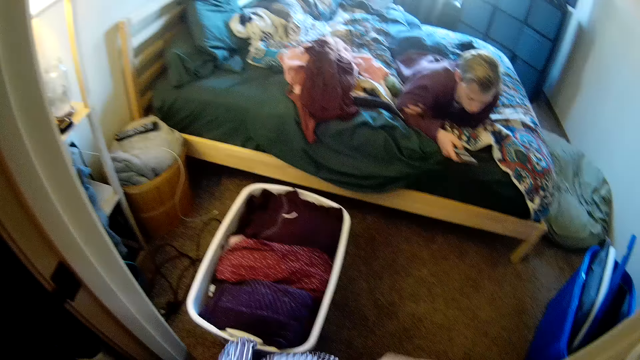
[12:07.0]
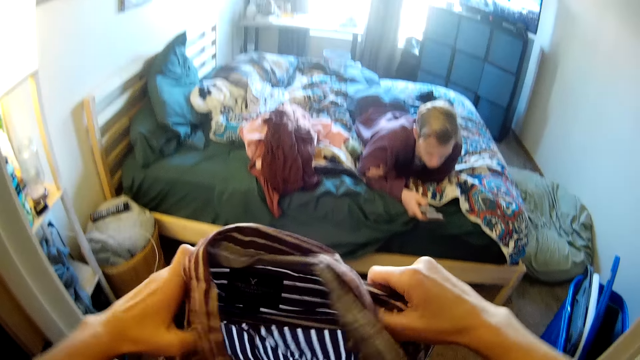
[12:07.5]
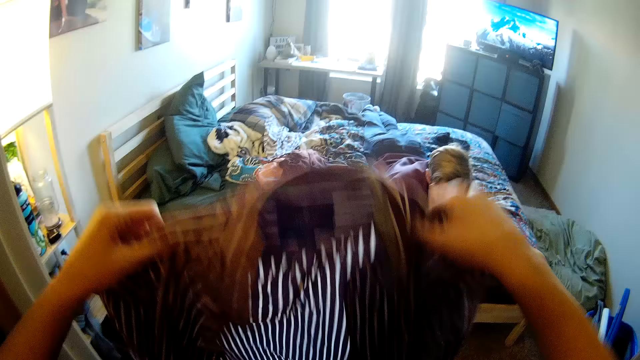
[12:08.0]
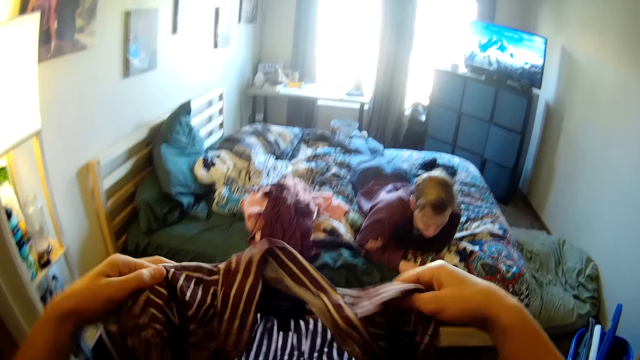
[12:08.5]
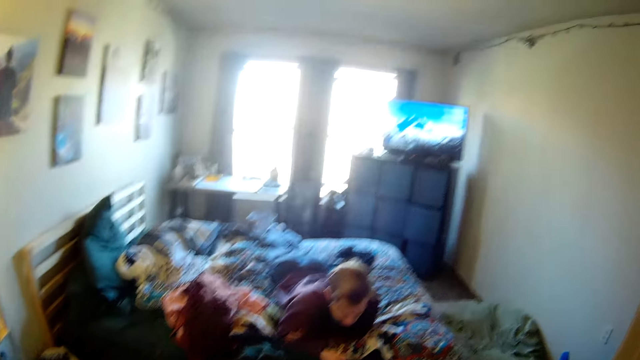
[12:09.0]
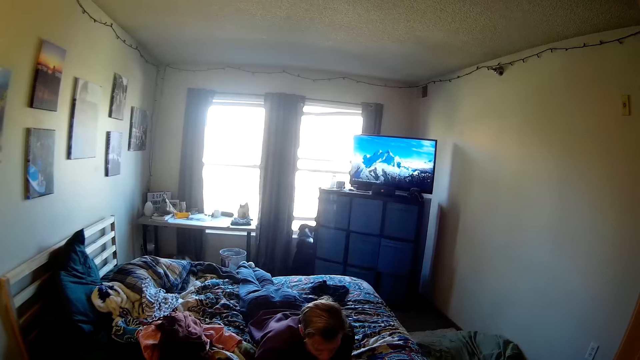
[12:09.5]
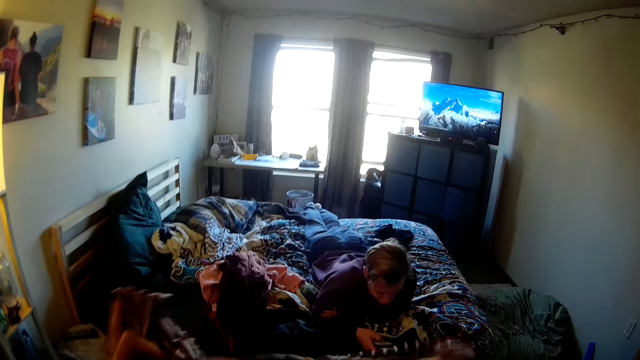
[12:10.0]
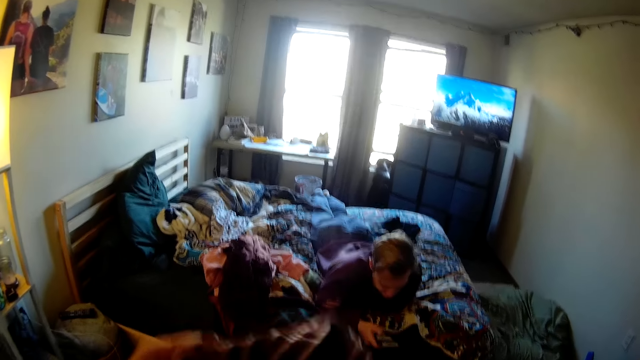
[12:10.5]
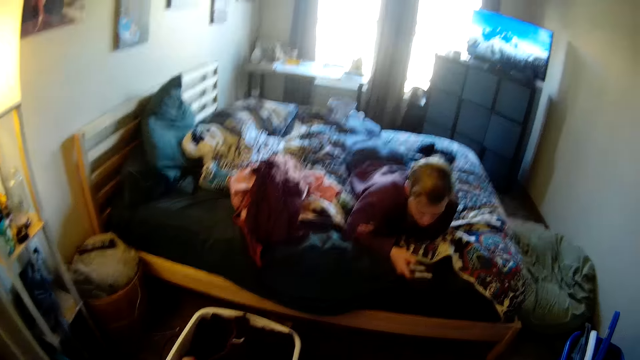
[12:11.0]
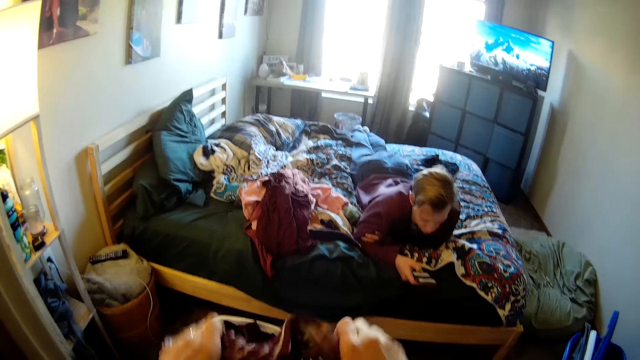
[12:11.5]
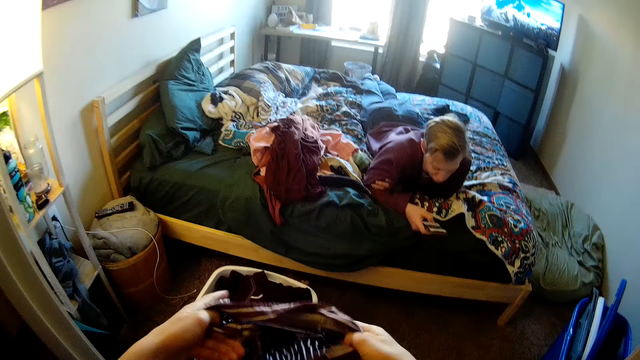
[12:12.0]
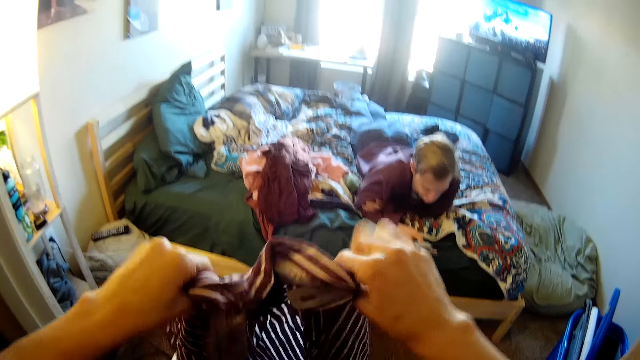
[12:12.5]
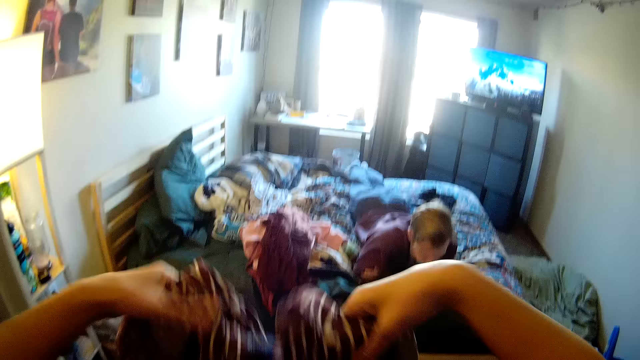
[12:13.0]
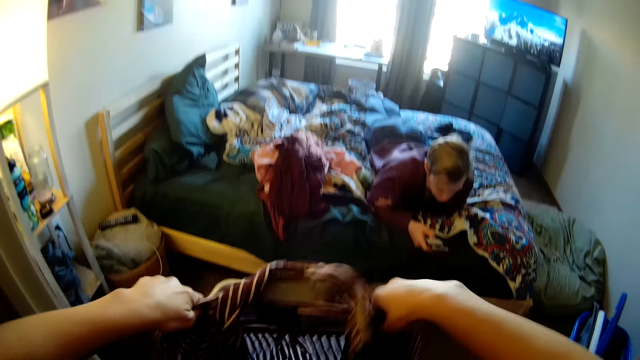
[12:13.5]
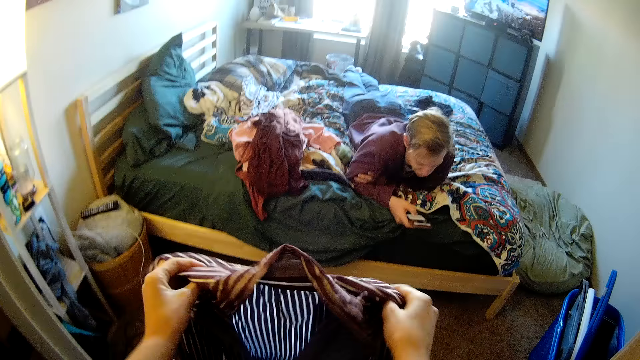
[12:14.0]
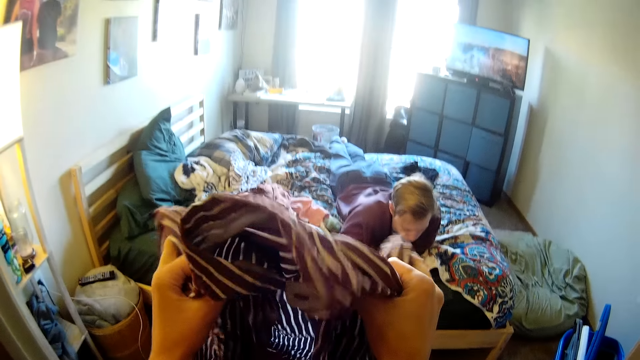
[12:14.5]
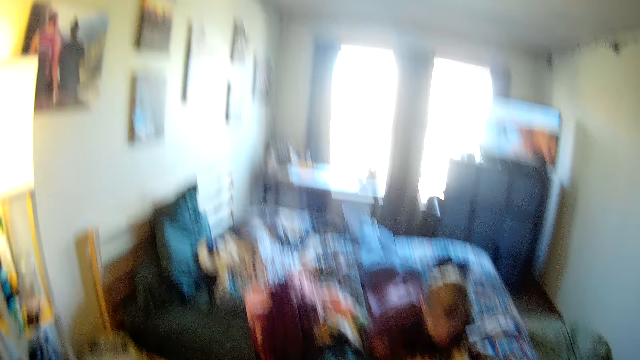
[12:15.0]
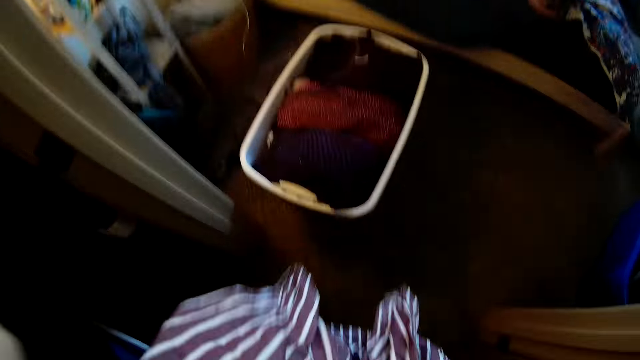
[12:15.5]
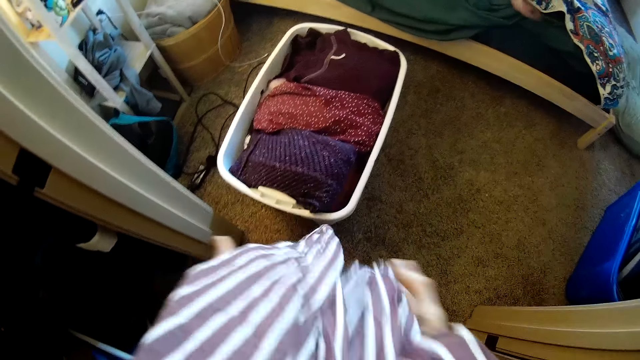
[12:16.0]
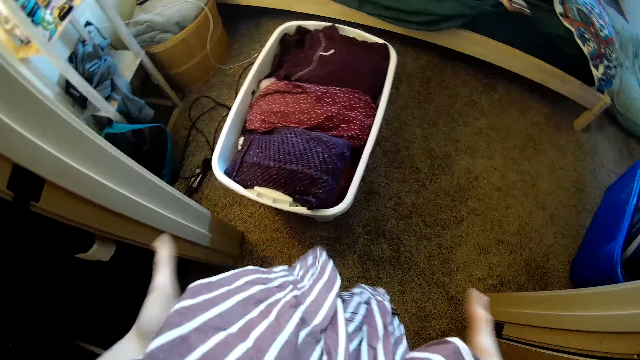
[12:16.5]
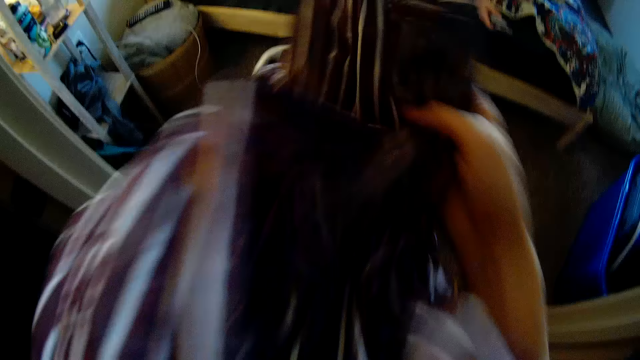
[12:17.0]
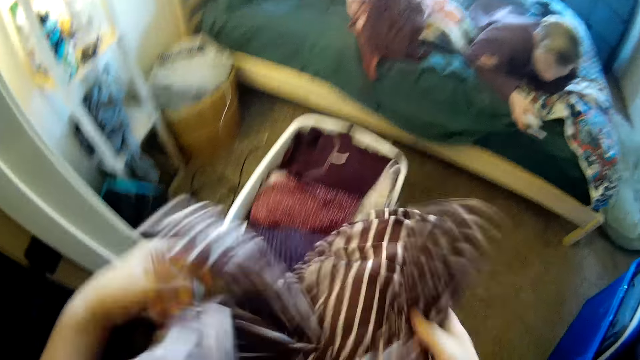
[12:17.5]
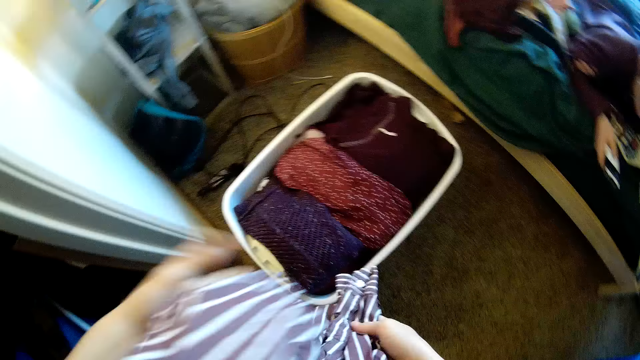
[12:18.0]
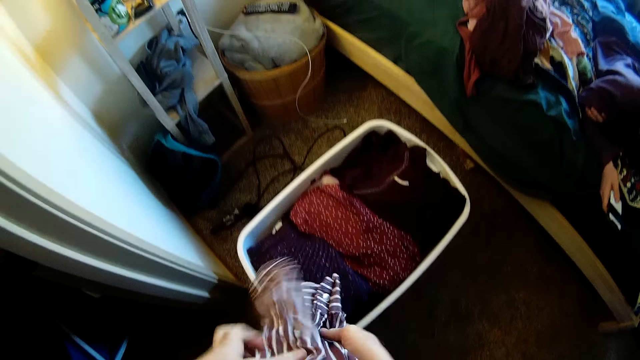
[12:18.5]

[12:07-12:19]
The camera wearer stares at the cloth. They fold the cloth with both hands.

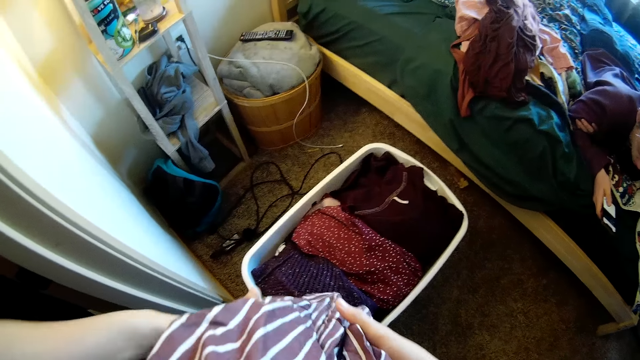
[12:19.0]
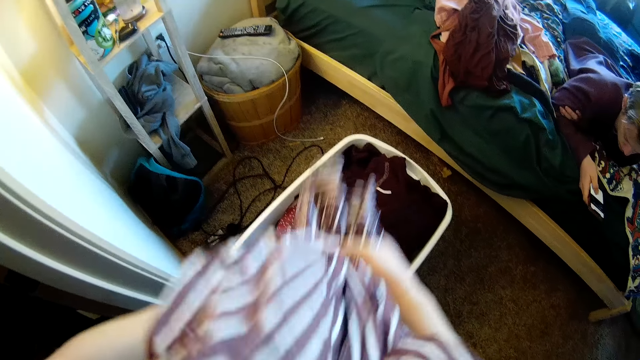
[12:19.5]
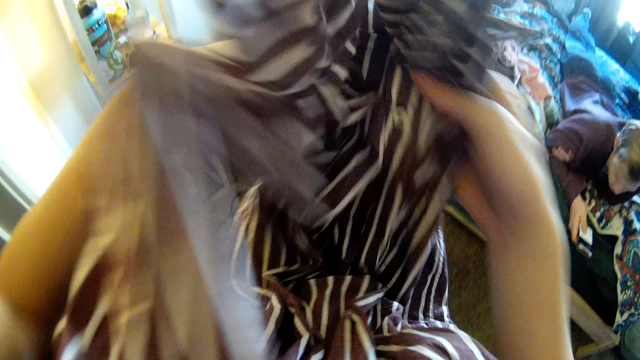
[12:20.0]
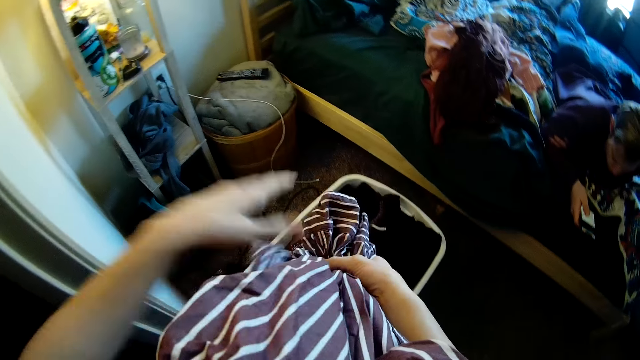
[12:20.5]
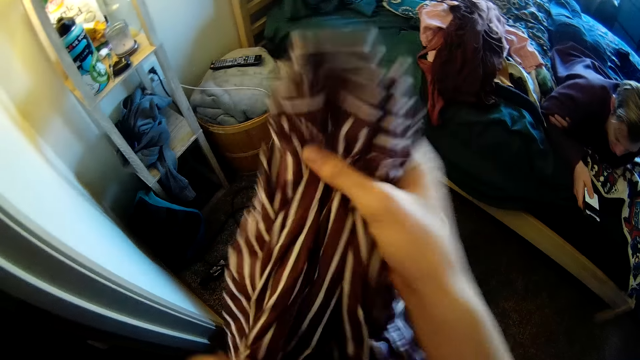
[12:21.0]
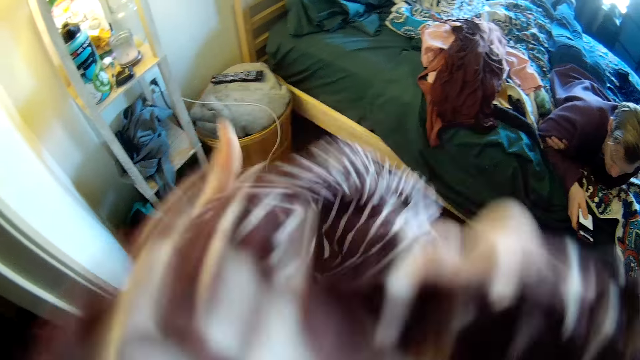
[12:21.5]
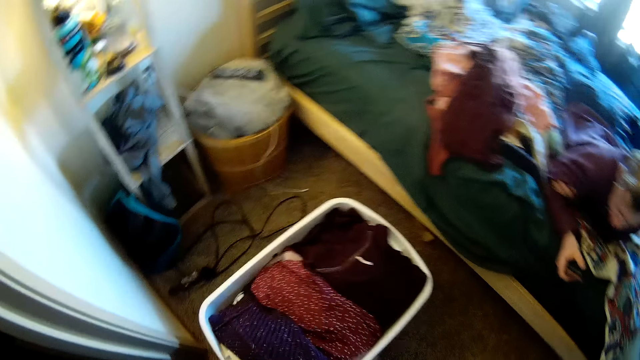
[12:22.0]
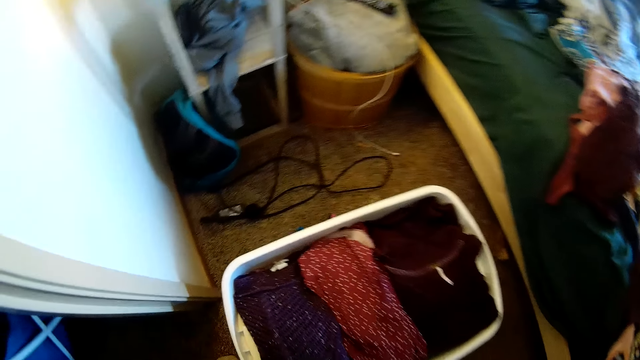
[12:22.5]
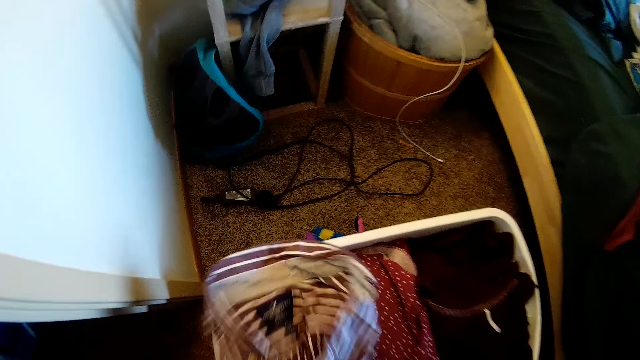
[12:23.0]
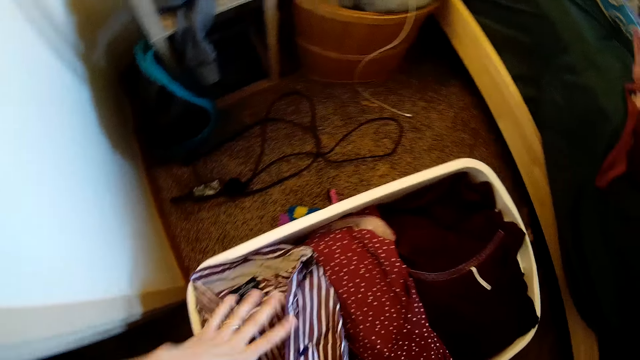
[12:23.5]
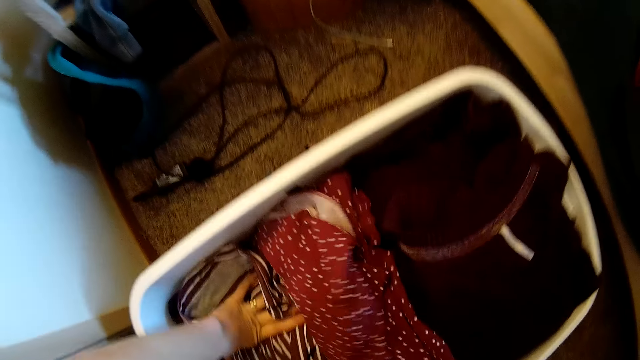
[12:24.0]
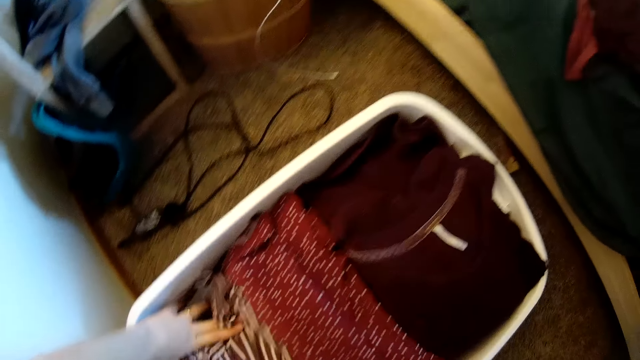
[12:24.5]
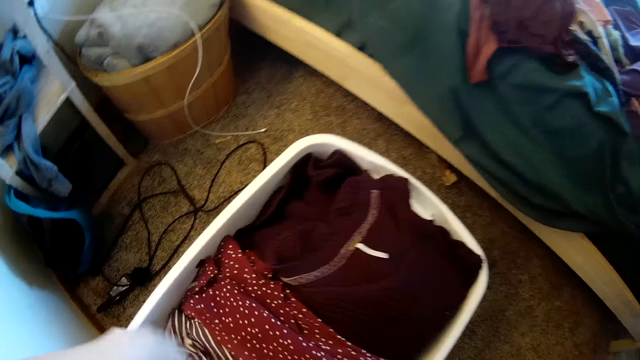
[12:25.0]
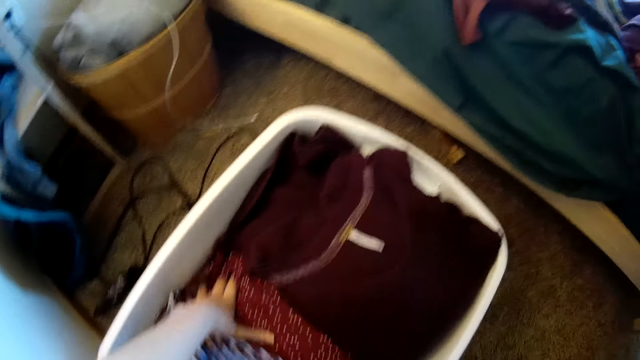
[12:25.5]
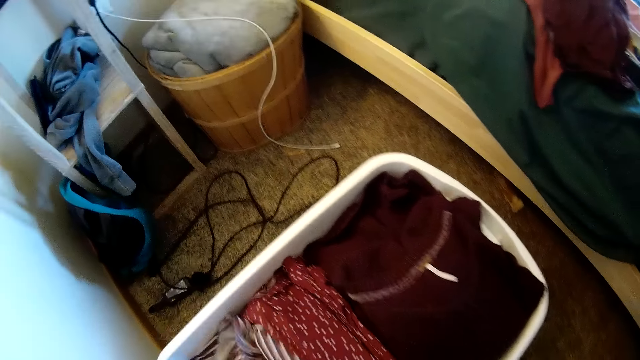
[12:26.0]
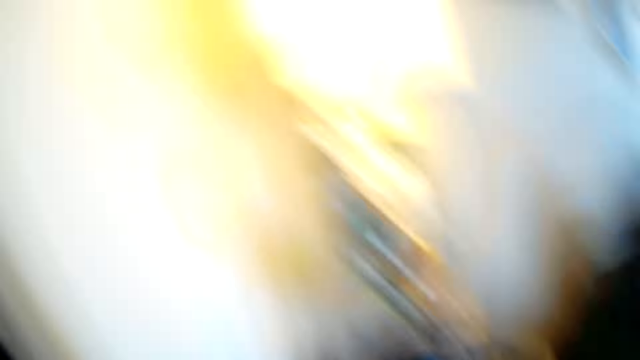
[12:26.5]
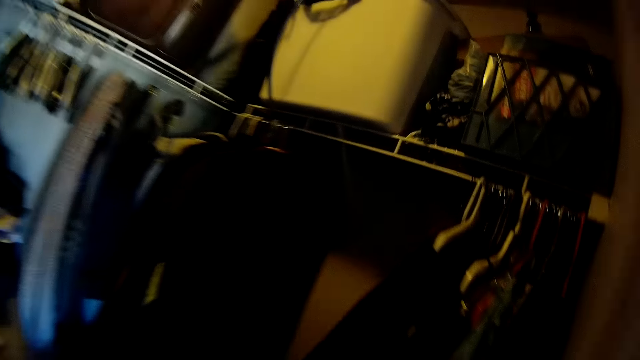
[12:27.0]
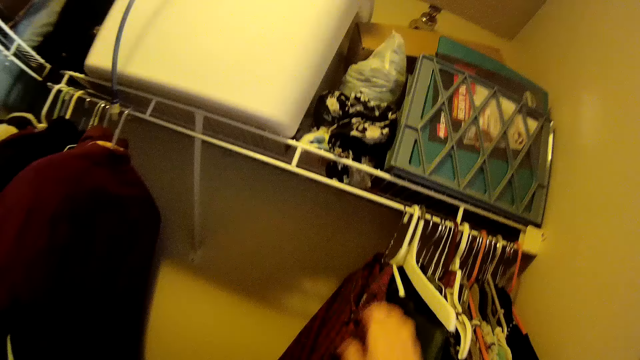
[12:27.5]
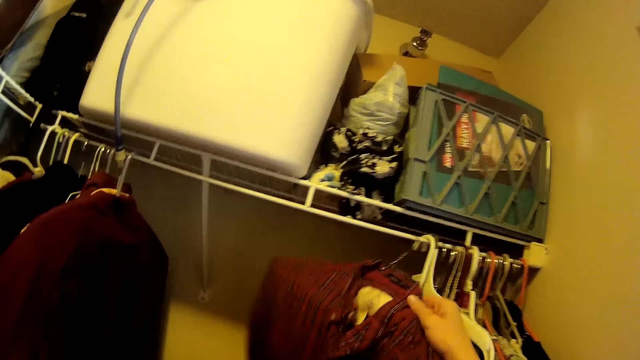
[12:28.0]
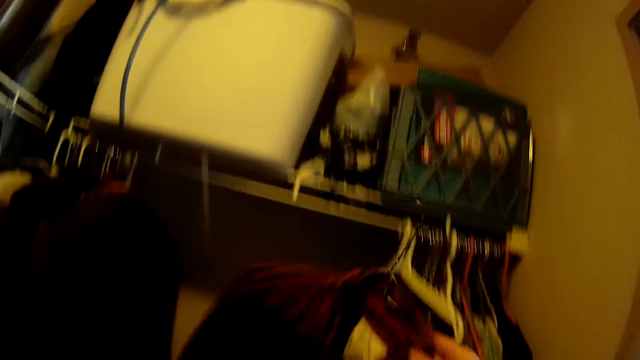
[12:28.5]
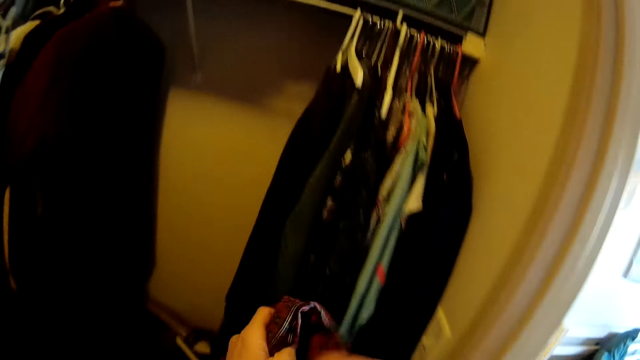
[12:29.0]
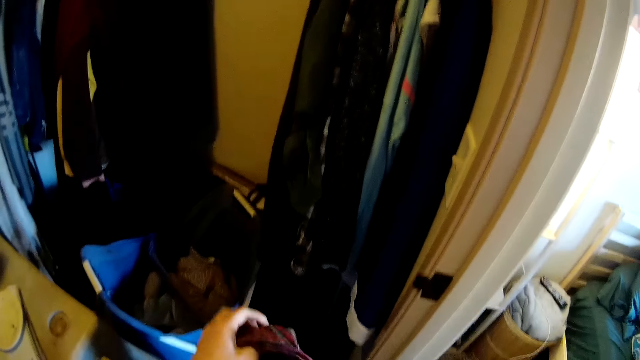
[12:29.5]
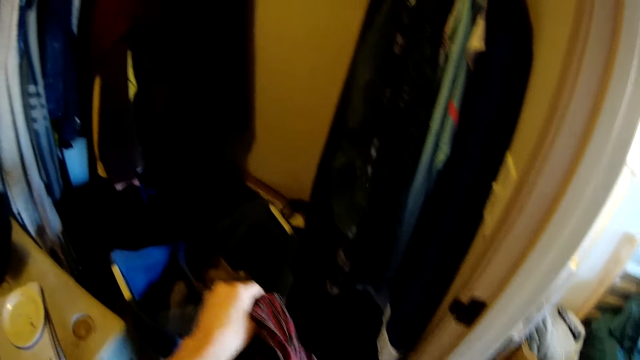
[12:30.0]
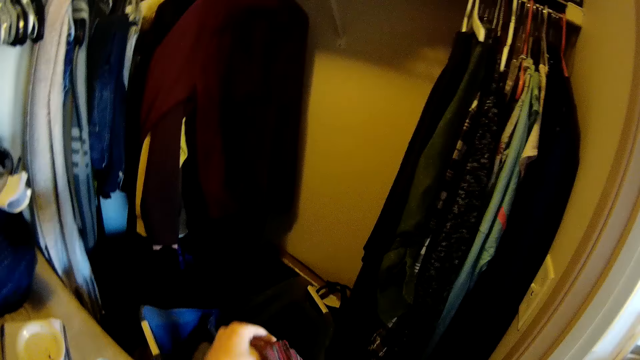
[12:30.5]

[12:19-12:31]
The camera wearer puts the cloth in a white clothes bin. They look around, walk towards the clothes at the shelf, and pick up the cloth in a hanger from the shelf. They remove the cloth from the hanger.
